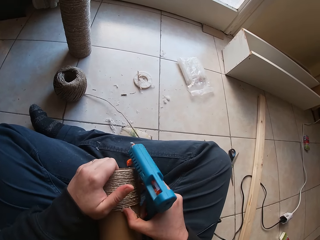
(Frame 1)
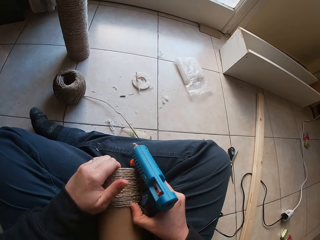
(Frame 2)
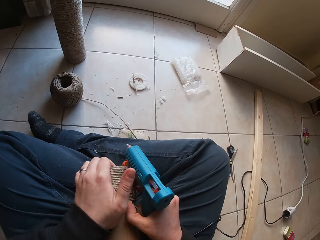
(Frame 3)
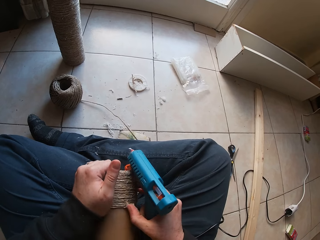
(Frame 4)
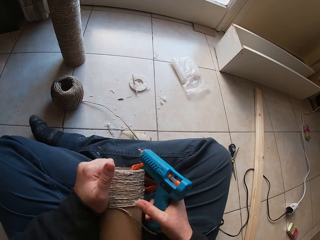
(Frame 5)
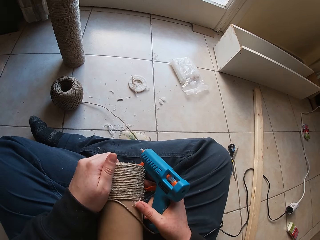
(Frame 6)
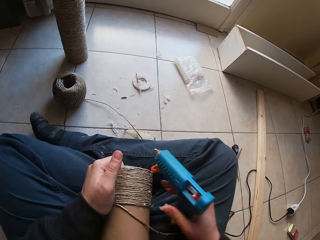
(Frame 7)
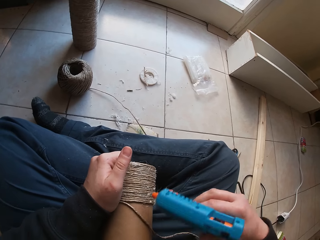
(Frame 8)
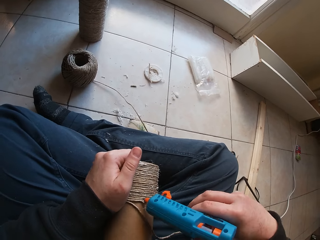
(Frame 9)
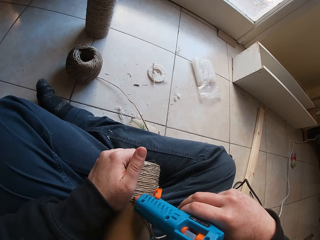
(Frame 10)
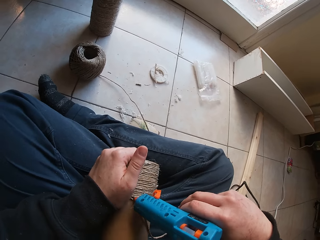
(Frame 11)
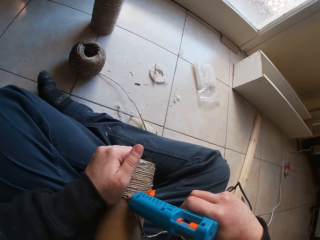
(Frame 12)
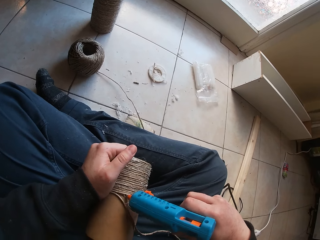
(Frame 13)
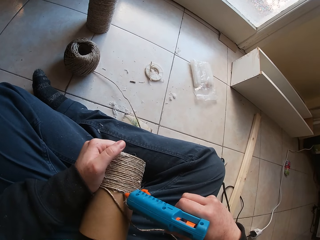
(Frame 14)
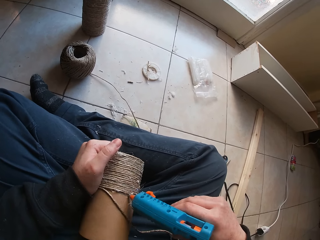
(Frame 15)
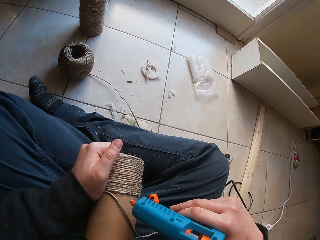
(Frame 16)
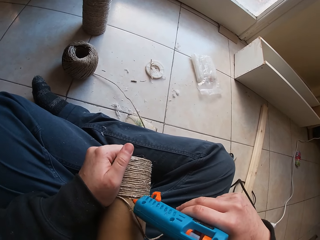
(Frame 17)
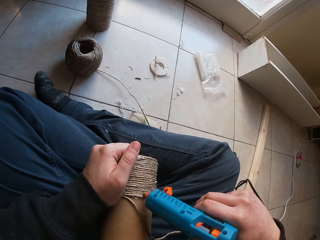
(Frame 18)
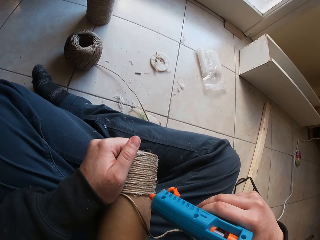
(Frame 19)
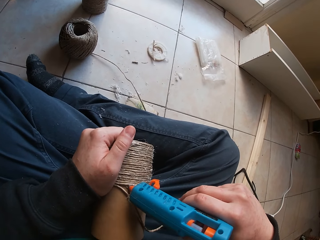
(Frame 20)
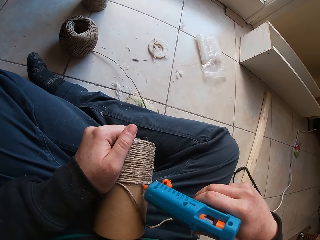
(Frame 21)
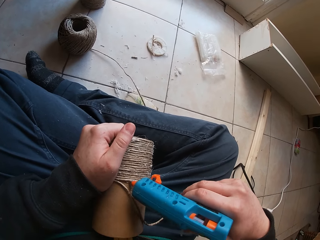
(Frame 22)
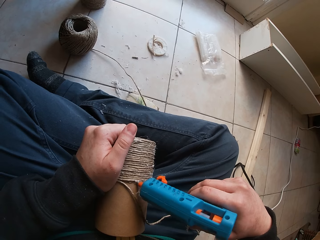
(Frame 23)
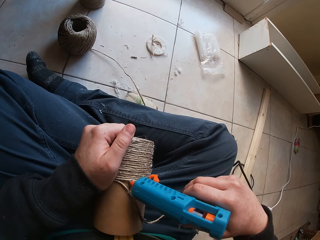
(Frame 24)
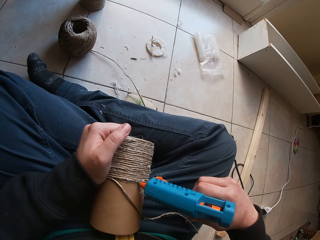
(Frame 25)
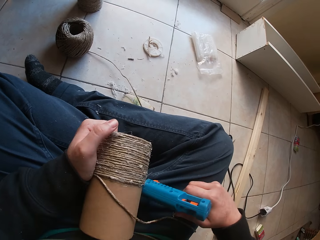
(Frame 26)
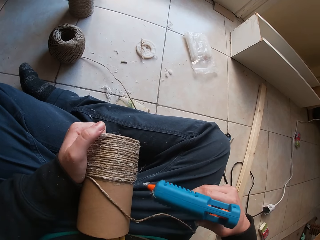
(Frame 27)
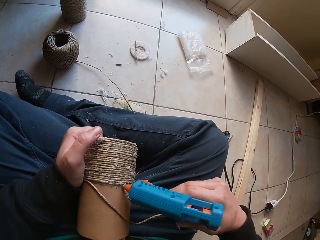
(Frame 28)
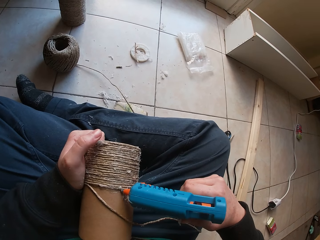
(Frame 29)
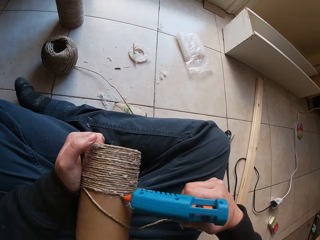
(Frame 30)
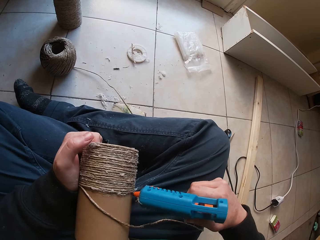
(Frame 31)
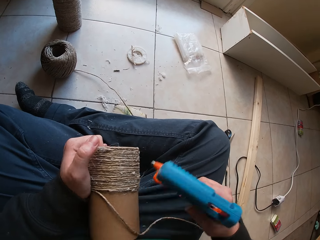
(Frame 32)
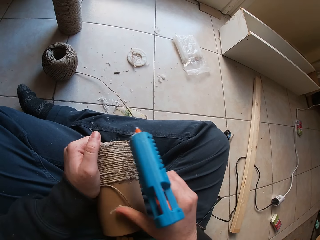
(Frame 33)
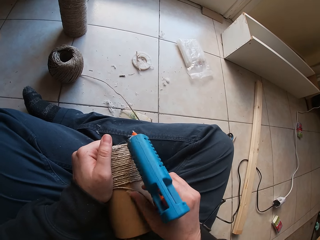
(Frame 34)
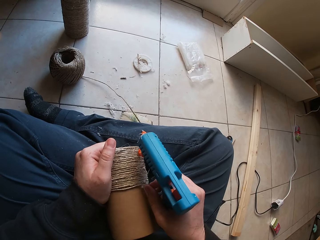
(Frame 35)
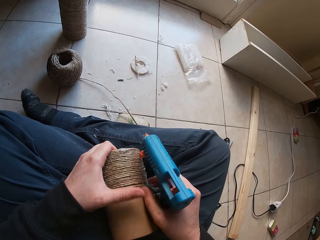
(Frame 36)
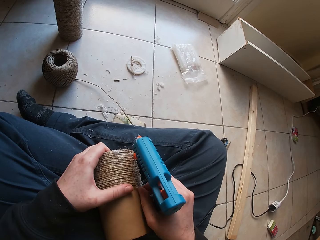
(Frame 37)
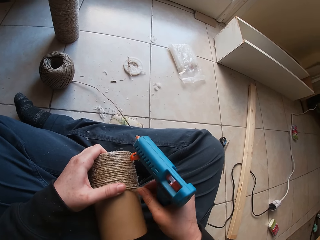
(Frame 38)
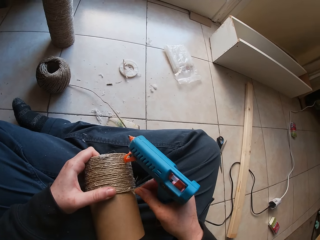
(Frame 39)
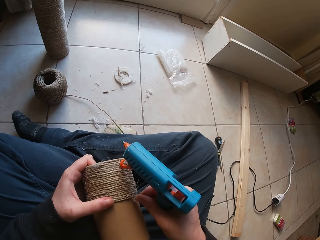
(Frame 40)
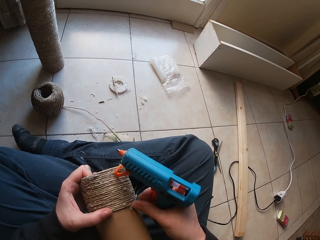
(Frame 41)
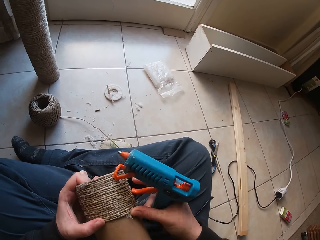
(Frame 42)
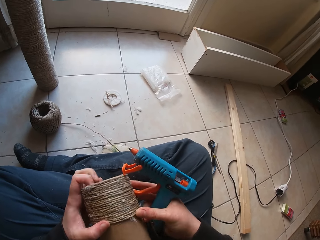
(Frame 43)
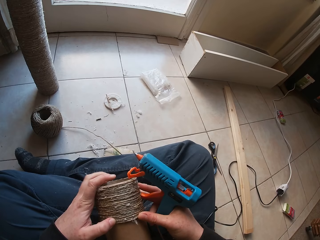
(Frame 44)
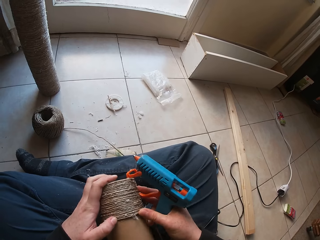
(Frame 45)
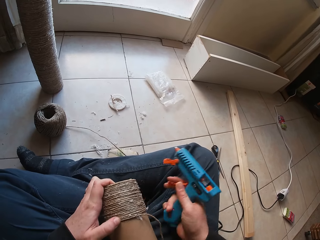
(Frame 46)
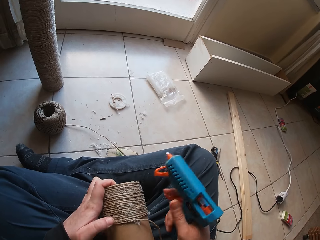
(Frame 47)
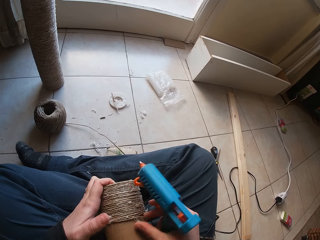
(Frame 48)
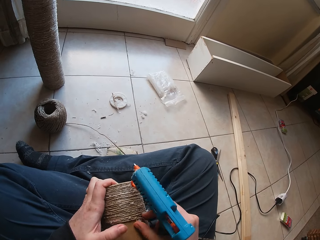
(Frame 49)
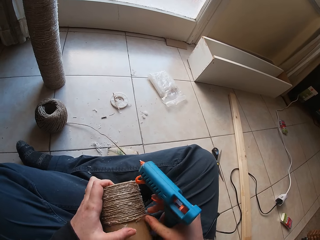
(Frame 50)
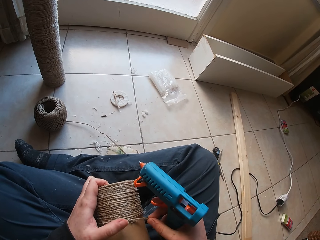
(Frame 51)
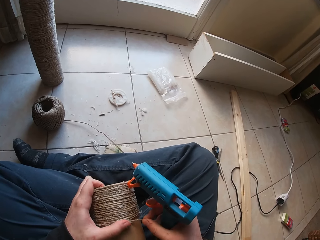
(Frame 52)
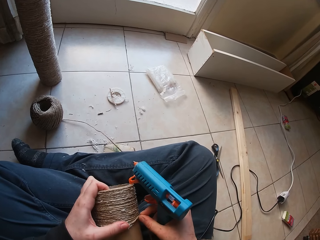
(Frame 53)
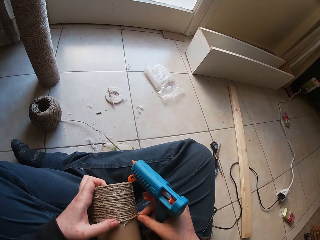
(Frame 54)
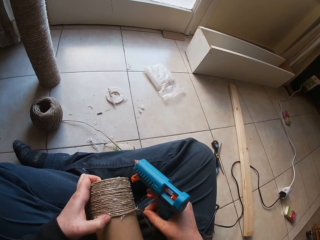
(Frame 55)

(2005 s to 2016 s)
The camera wearer touches the rope. They touch the driller. They touch the rope.

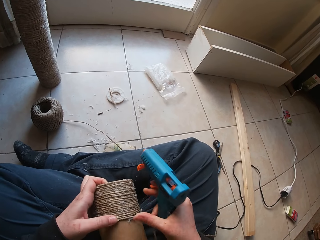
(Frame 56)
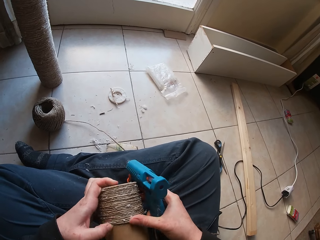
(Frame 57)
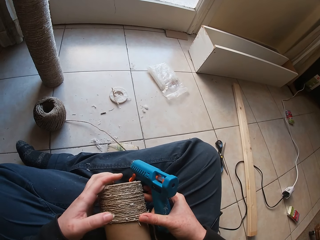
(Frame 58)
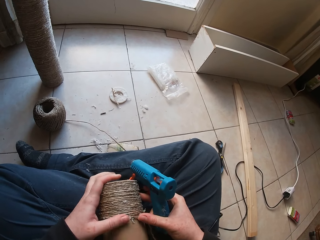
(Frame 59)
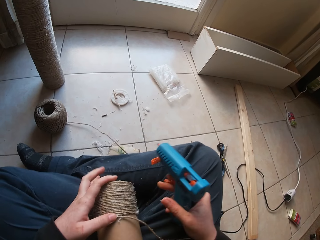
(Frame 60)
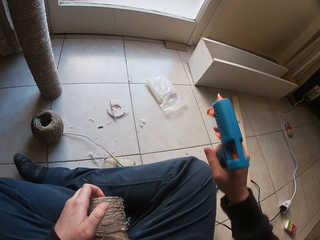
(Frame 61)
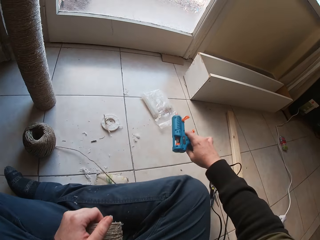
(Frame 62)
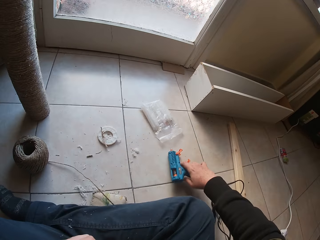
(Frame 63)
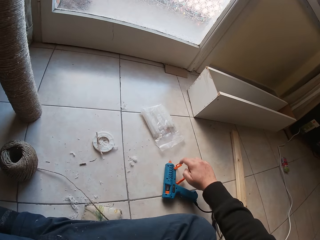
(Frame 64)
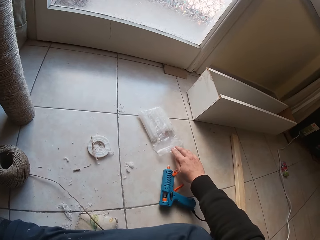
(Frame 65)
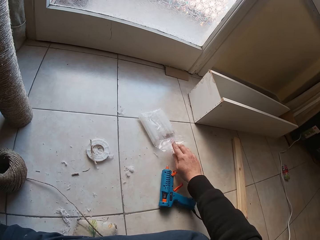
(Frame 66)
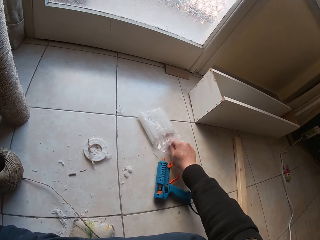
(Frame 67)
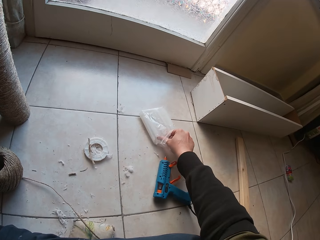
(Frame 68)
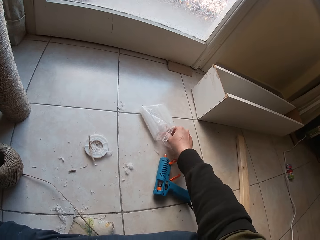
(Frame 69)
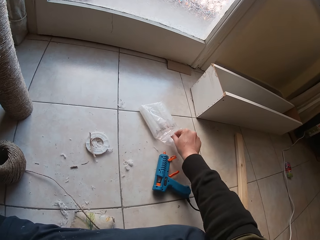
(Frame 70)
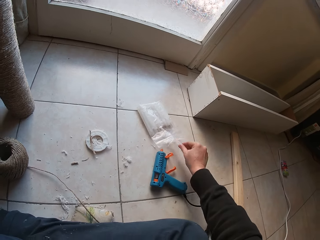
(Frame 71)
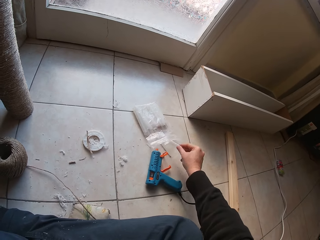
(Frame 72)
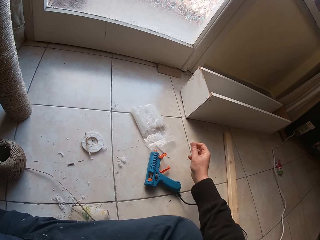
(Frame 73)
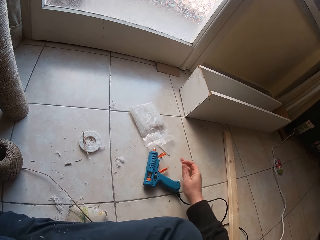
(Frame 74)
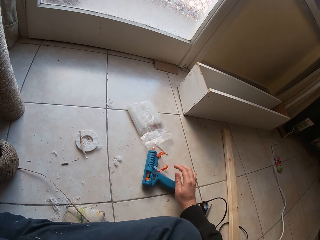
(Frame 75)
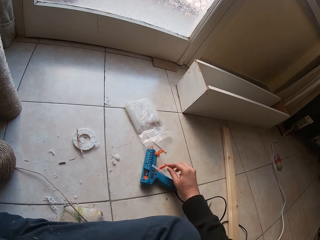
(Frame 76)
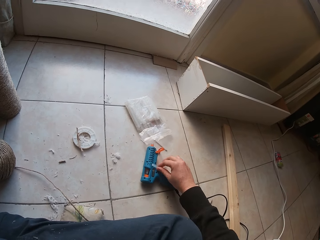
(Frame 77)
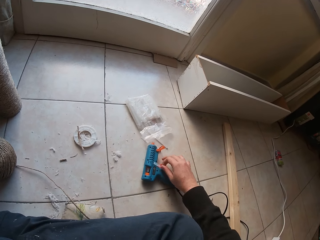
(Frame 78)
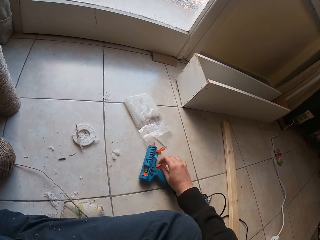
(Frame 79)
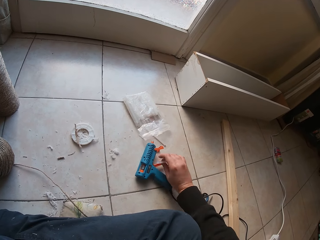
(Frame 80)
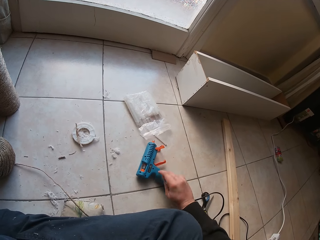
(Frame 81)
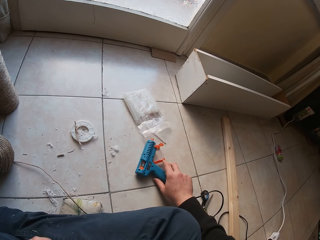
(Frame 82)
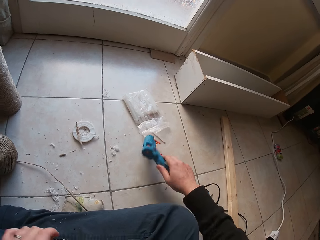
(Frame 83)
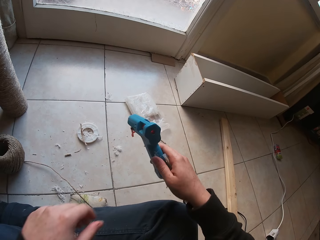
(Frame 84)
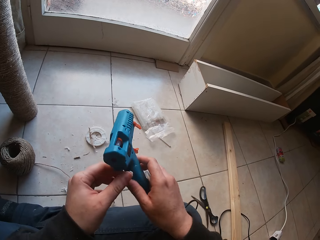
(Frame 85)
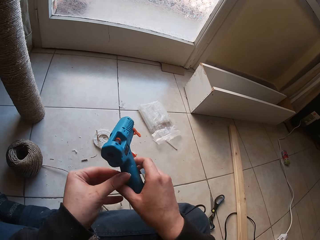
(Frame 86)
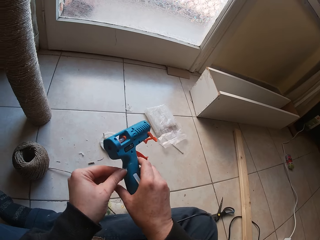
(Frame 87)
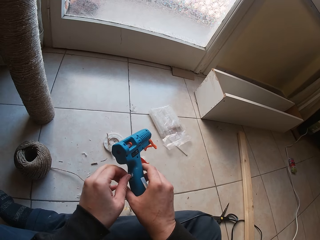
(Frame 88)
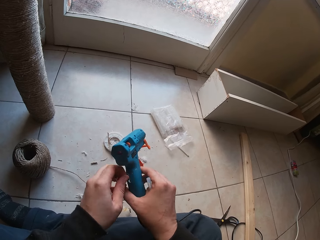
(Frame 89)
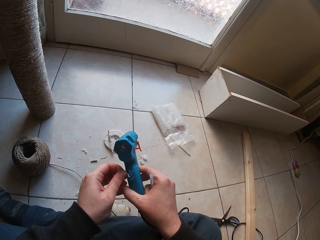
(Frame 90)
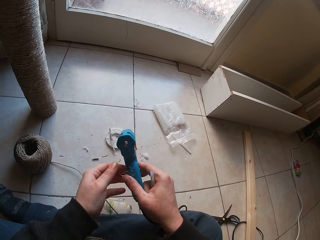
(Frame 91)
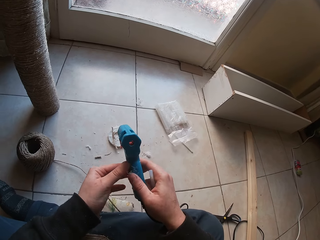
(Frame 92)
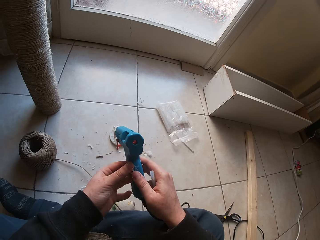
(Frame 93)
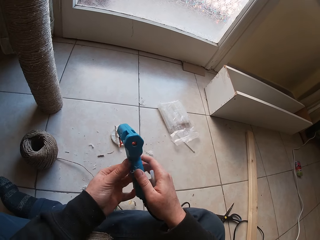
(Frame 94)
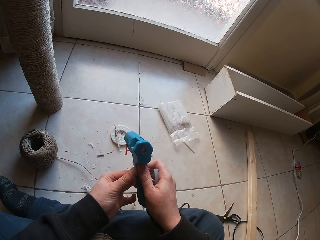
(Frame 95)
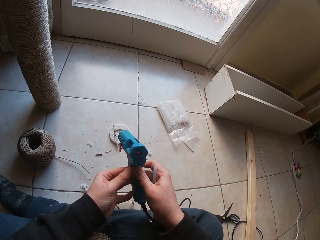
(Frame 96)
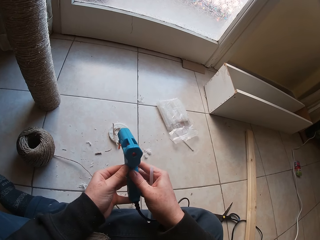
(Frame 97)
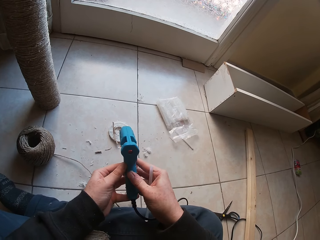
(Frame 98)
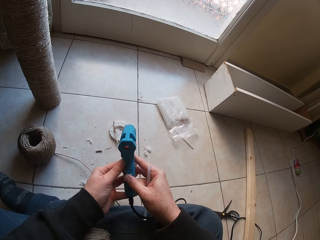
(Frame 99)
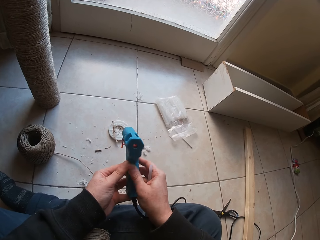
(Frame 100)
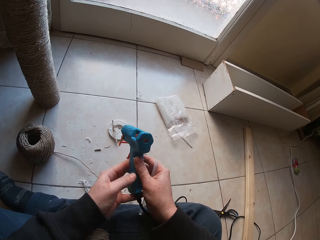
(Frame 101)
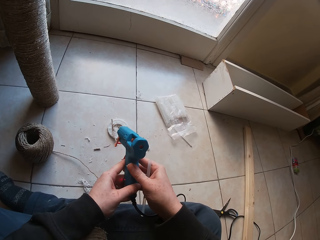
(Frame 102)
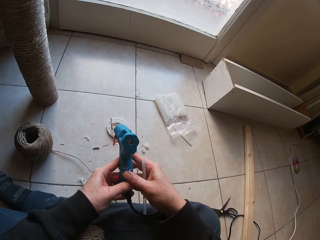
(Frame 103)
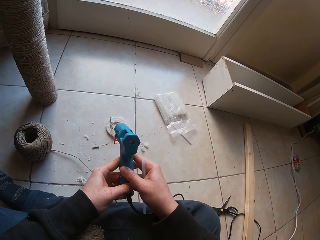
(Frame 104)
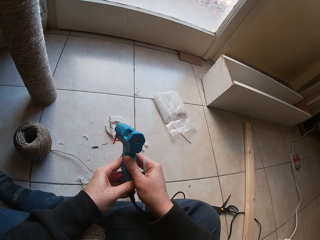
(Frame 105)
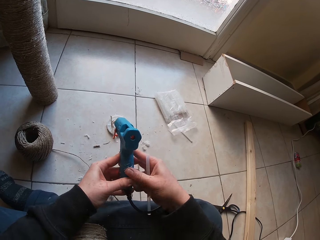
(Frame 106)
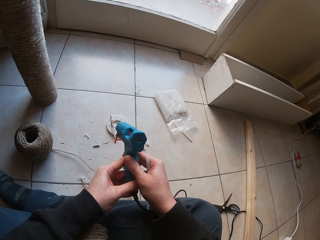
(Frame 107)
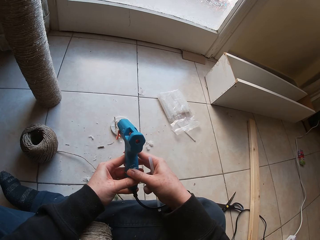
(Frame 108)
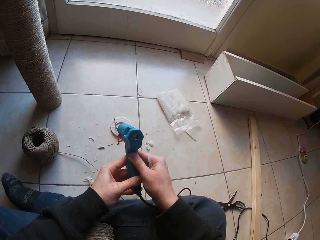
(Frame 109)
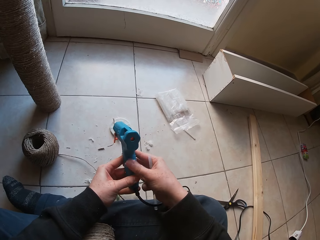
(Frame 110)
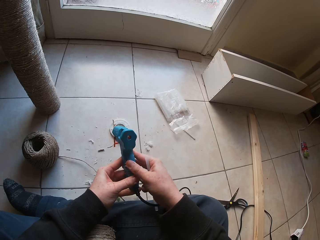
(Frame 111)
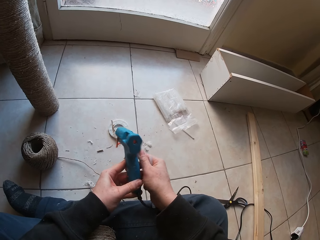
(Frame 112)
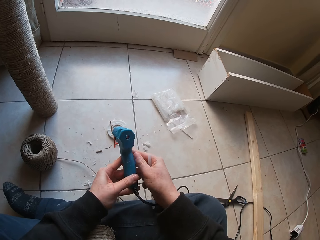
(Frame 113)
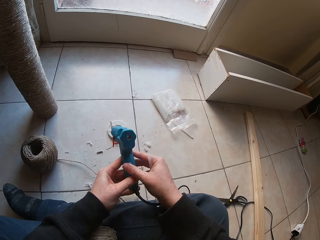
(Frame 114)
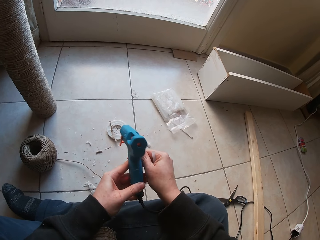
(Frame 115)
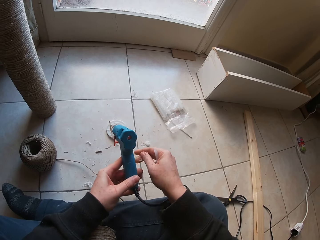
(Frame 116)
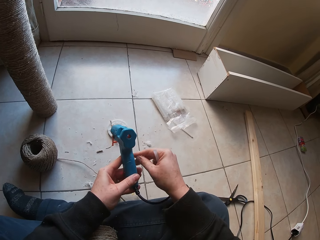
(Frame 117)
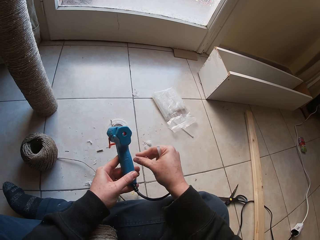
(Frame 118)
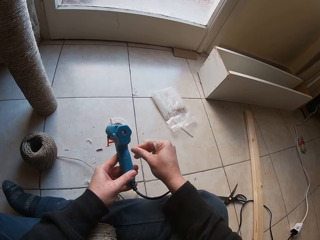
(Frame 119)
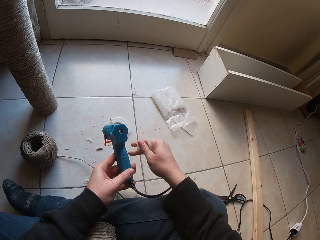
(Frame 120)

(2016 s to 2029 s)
The camera wearer drops the heating glue gun or driller on the ground with his right hand. He picks up a glue stick from a pack on the ground with his right hand. He touches something. He picks up the heating glue gun from the ground with his right hand. He touches the driller. He peels off dry glue from the glue gun with his left hand.
